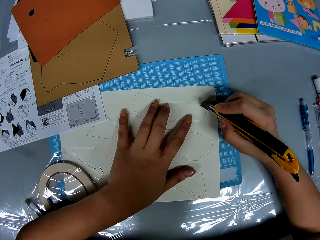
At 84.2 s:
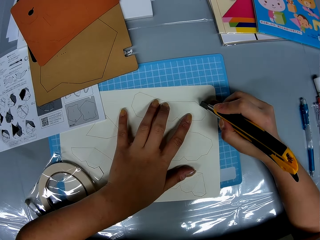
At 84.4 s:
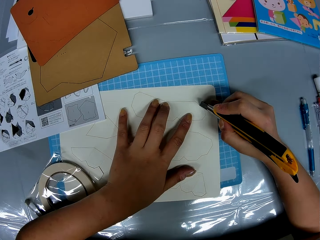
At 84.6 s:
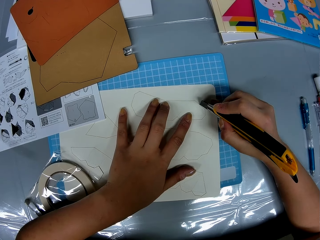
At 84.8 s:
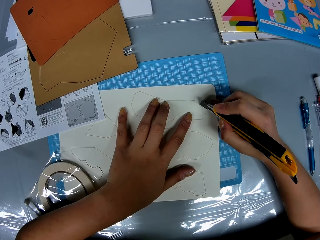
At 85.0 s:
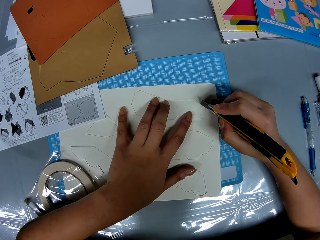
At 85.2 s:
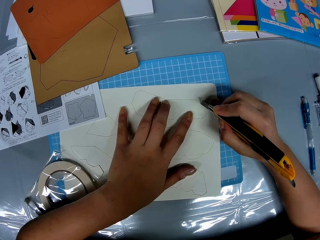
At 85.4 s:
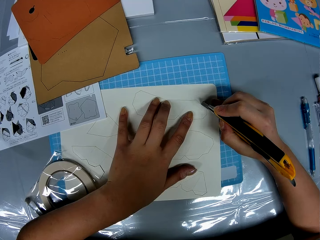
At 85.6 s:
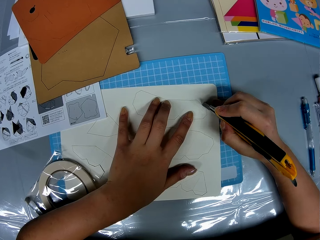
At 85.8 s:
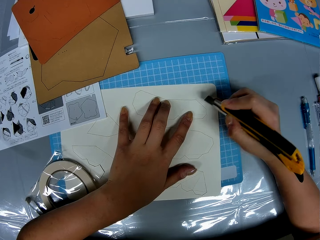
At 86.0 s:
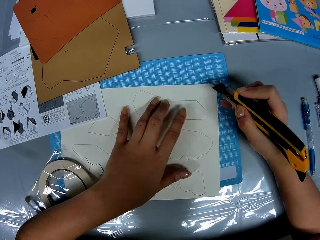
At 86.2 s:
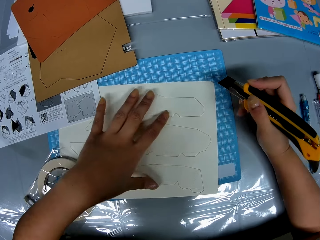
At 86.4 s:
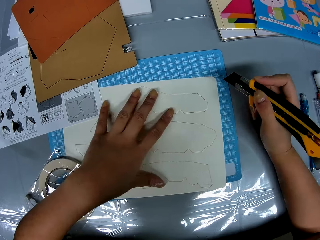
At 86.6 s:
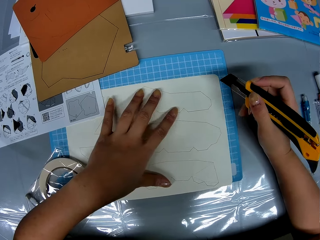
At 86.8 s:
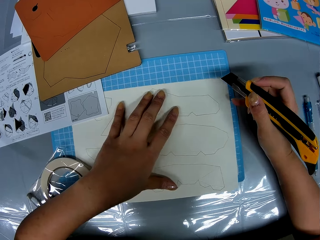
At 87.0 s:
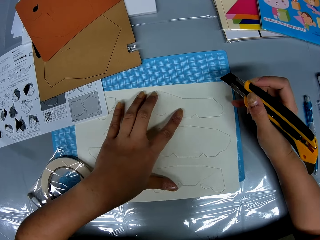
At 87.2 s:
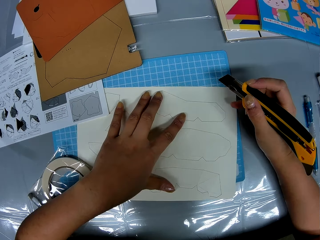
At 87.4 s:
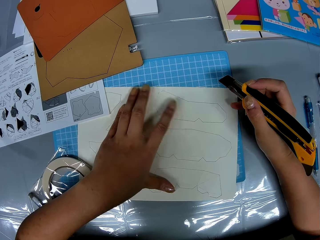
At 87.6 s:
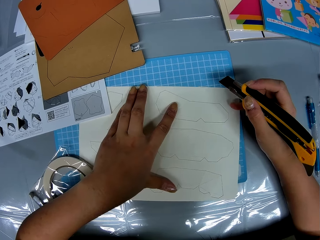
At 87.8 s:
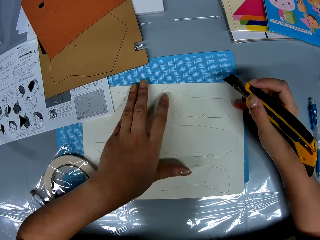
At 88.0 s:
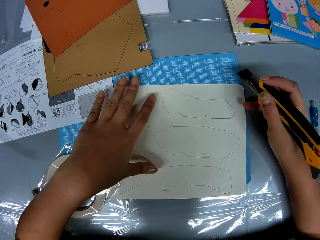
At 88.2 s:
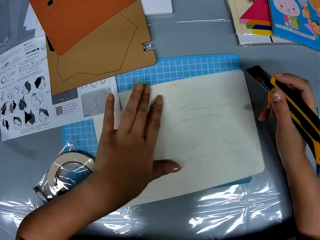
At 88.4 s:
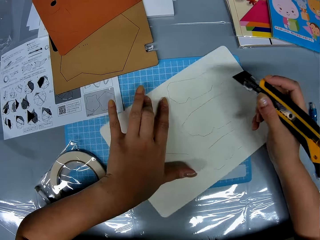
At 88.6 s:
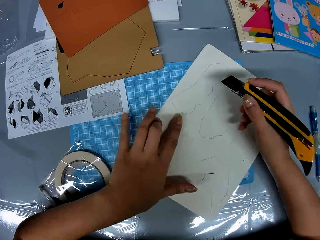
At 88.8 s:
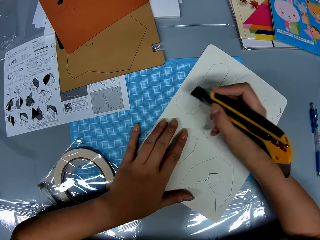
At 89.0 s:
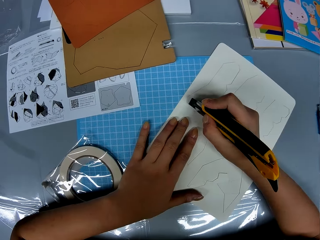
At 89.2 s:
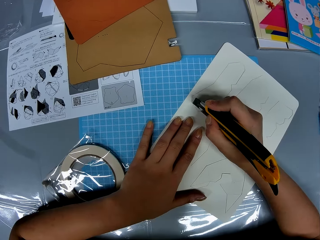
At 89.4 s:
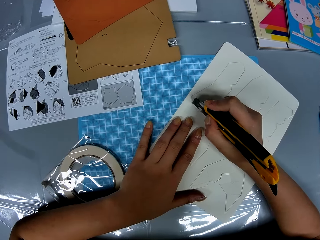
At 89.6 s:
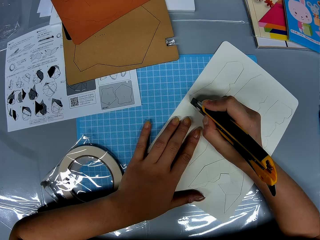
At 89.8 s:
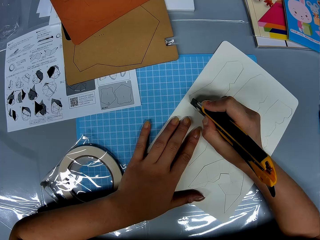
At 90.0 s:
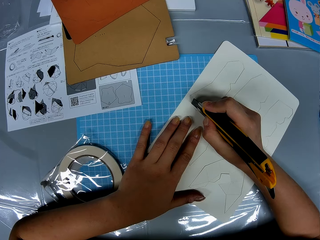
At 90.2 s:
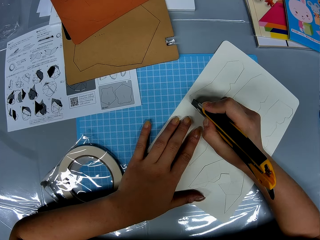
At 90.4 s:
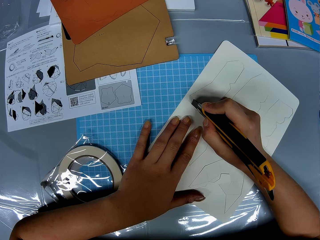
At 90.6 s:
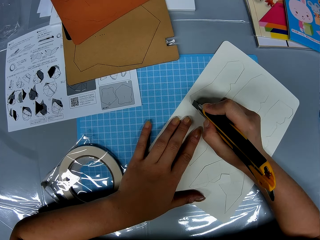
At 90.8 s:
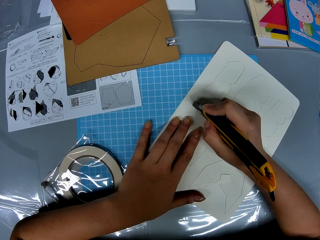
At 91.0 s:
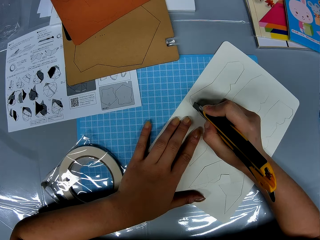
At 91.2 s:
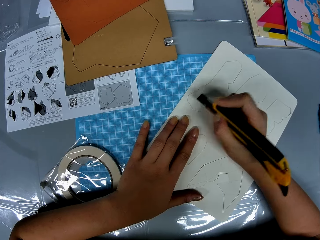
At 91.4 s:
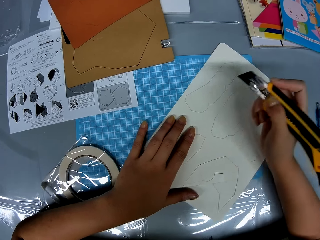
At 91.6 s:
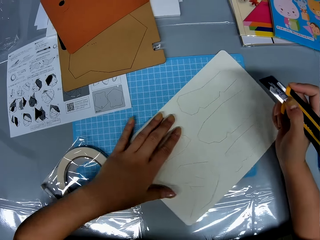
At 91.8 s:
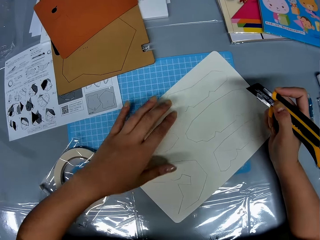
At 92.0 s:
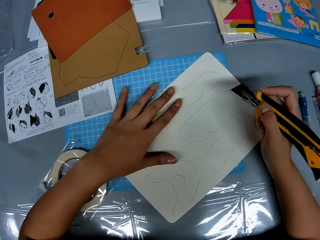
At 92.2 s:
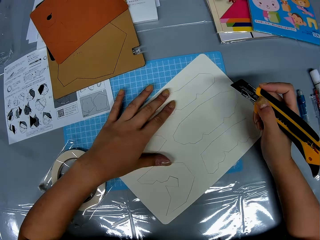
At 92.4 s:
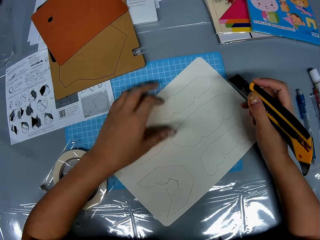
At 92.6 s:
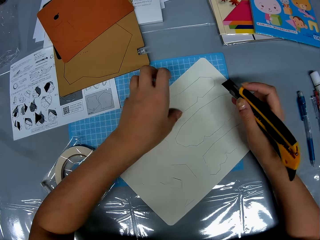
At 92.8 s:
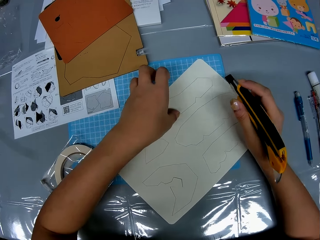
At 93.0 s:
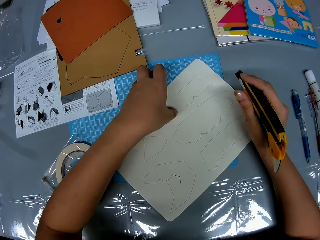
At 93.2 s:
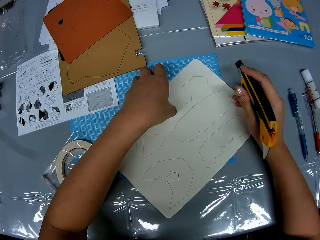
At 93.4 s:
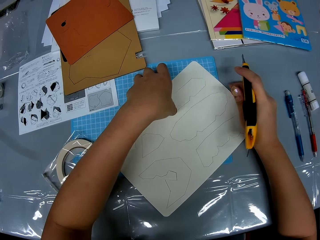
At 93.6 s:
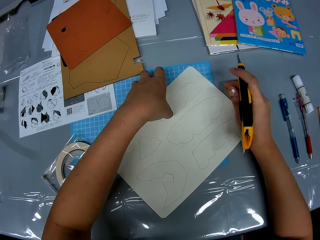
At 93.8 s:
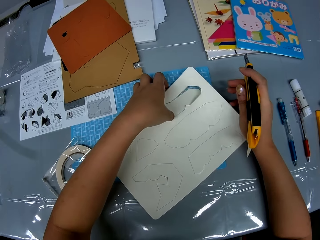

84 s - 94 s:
The camera wearer cuts the craft paper with a craft knife. They move the hands from the craft paper and move the craft paper on the cutting mat. They cut the craft paper with the craft knife. They rotate the craft paper and stare at the craft paper.

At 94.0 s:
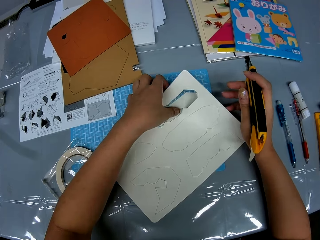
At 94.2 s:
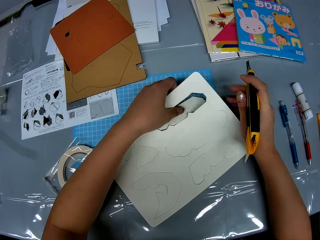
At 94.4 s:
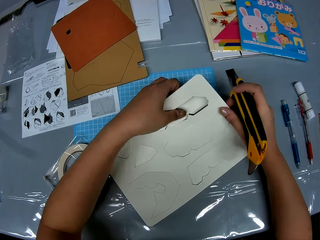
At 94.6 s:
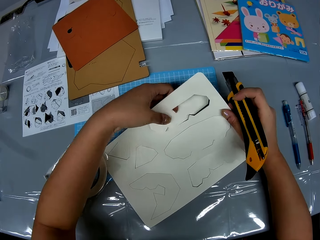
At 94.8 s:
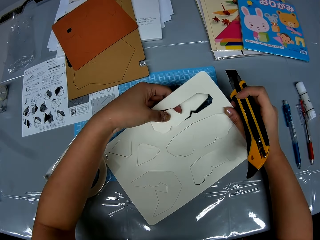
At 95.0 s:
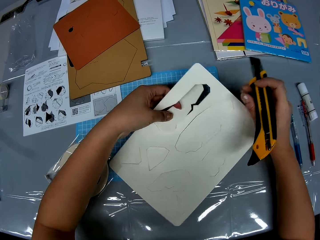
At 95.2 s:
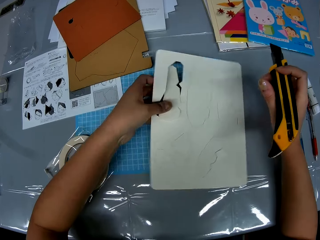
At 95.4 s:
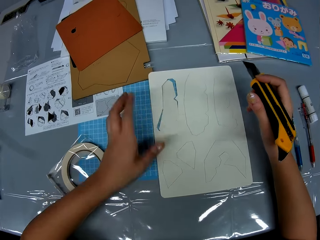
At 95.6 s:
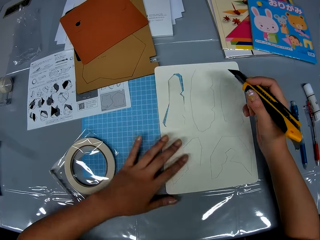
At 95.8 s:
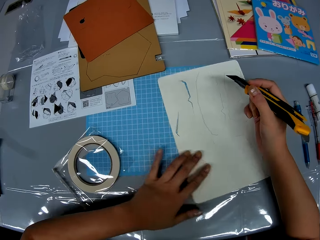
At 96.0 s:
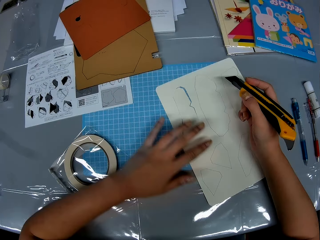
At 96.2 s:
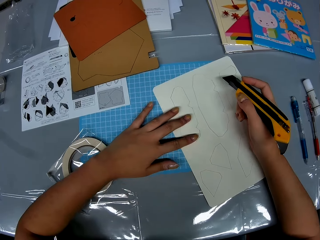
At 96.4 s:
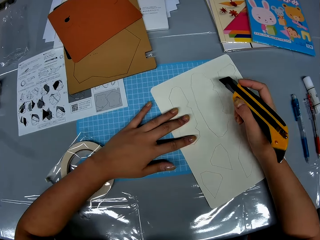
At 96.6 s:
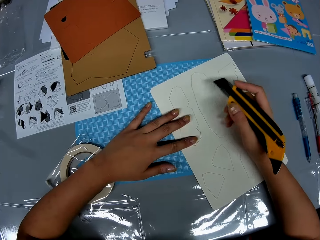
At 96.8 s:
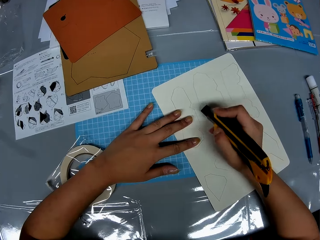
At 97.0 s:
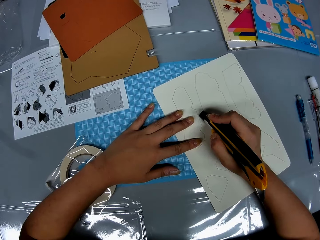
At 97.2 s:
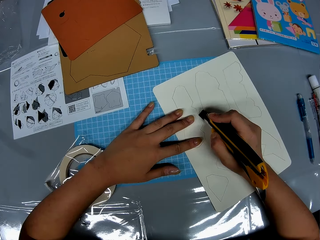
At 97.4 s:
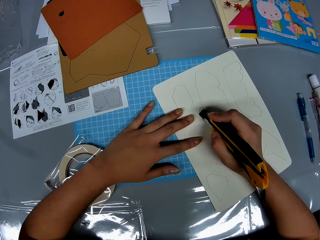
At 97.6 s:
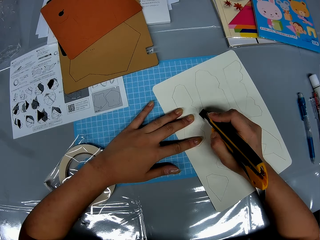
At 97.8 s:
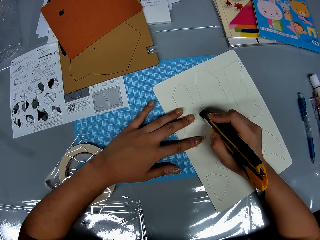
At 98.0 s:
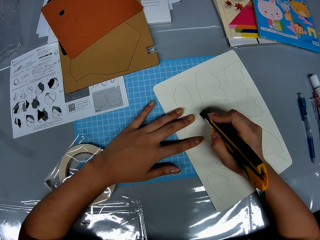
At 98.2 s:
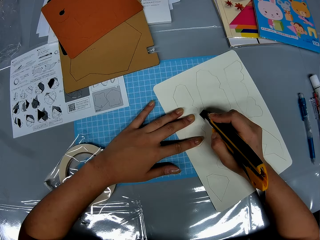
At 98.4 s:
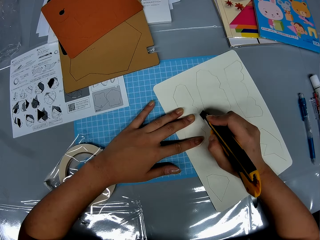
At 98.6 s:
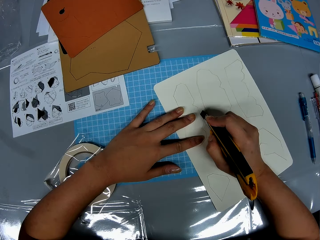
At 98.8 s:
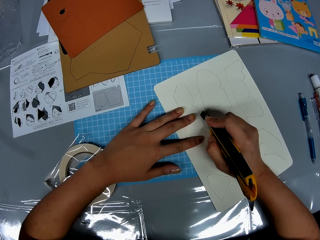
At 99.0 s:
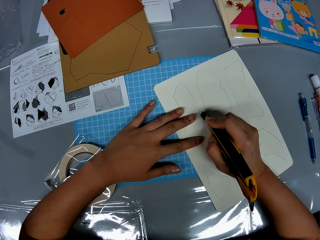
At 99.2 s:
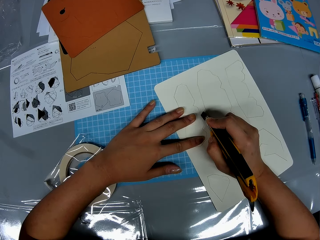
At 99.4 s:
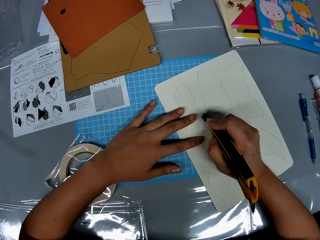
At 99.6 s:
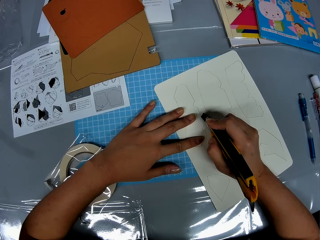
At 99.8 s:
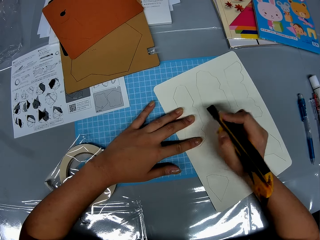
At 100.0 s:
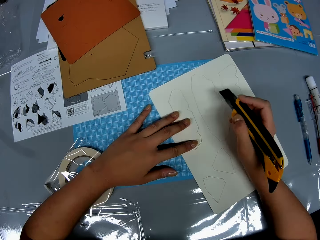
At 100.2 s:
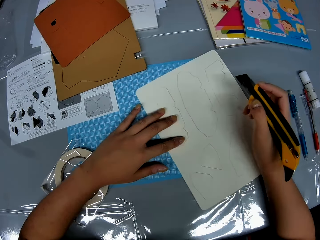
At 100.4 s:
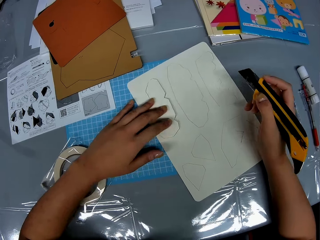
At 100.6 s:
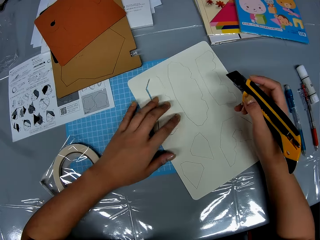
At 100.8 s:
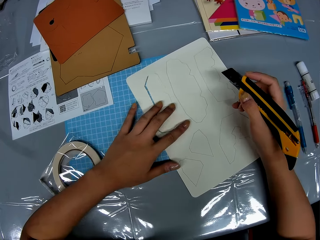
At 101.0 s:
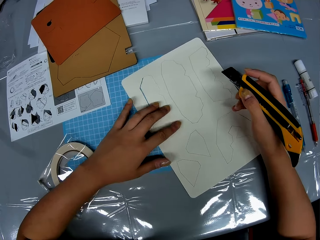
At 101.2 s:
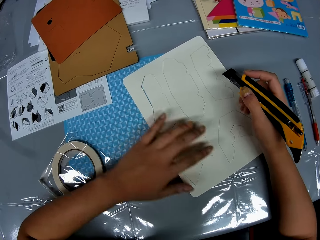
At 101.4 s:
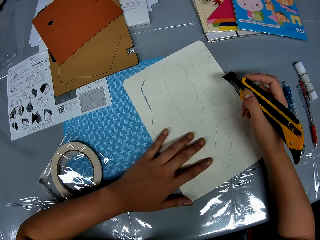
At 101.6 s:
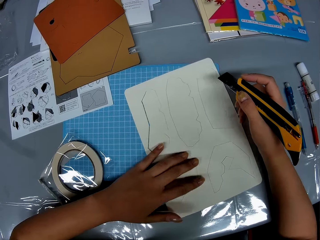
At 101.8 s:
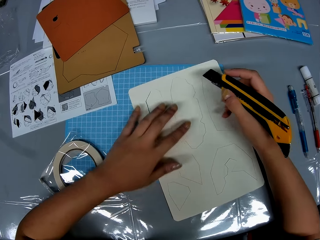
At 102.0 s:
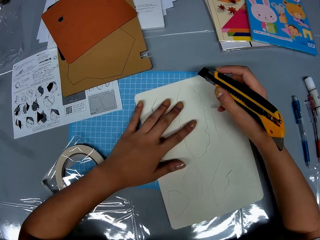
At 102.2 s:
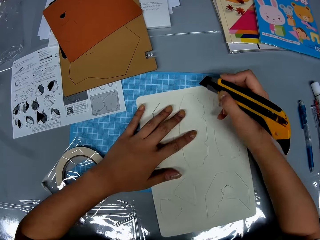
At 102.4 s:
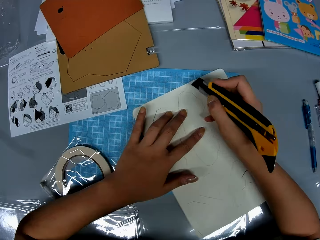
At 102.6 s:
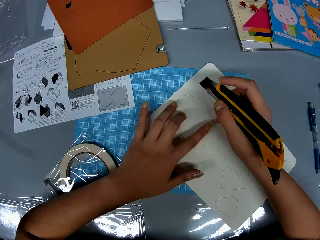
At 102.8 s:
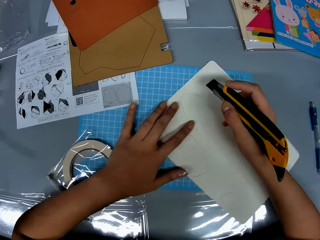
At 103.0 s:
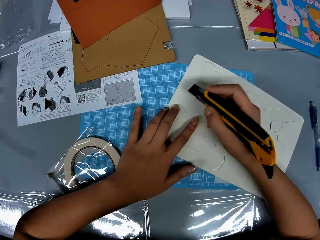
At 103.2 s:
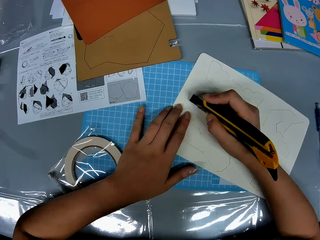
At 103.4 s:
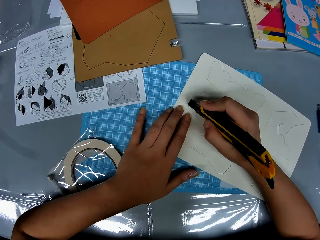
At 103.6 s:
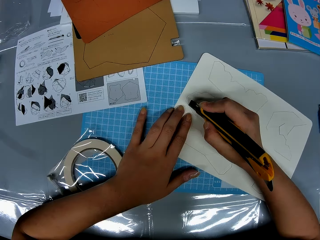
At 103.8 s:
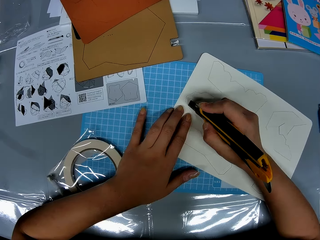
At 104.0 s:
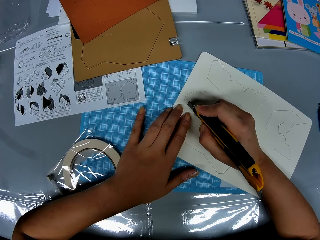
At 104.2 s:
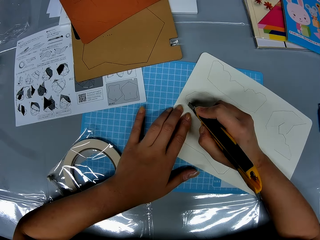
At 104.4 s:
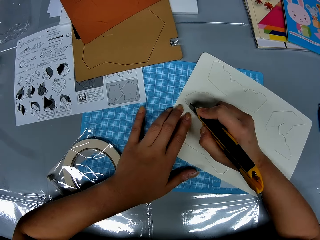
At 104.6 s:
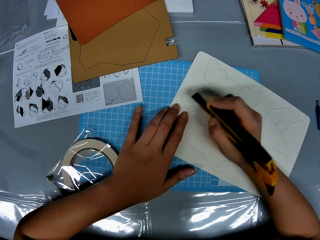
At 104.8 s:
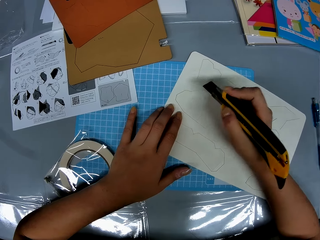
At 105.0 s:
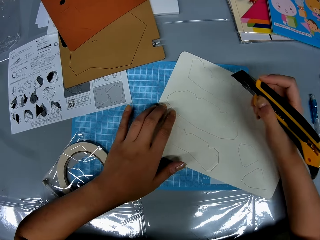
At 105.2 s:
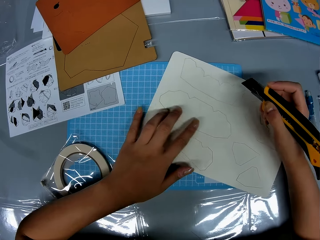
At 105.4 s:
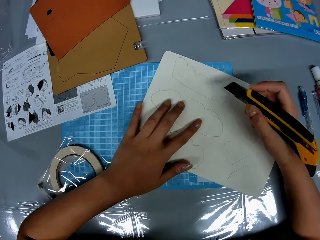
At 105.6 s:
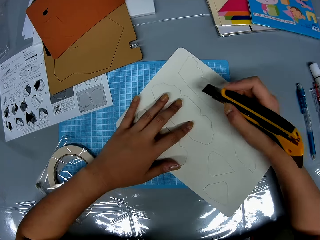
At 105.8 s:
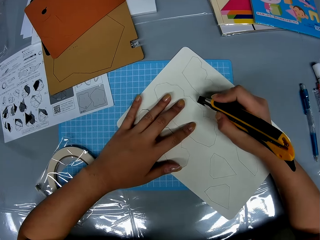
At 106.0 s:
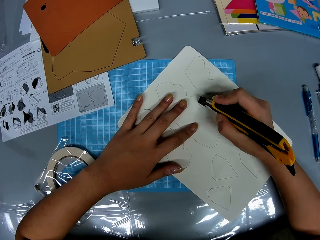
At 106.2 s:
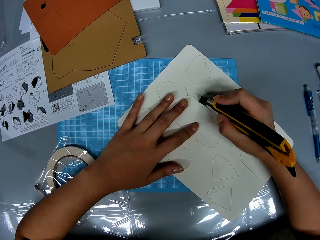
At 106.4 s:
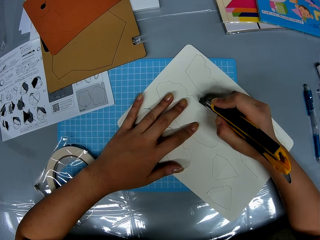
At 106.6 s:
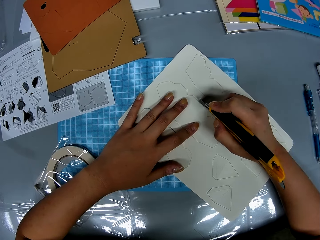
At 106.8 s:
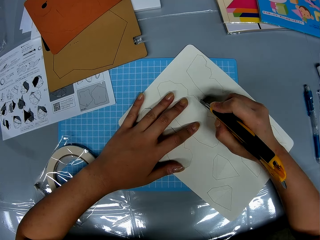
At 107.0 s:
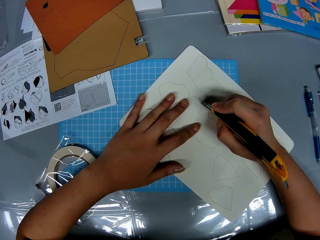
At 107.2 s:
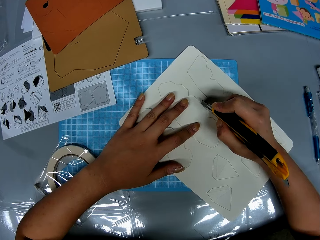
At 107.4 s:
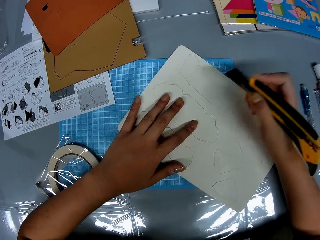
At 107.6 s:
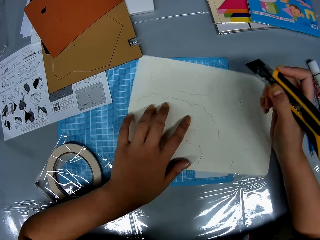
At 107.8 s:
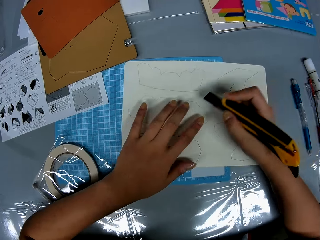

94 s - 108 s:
The camera wearer presses the craft paper. They rotate the craft paper. They remove the hands from the craft paper. They rotate the craft paper on the cutting mat. They cut the craft paper with a craft knife. They remove the hand from the craft paper. They move the craft paper. They cut the craft paper with the craft knife. They move the hand from the craft paper. They rotate the craft paper. They cut the craft paper.
